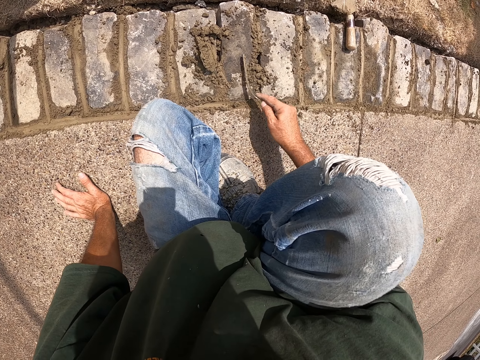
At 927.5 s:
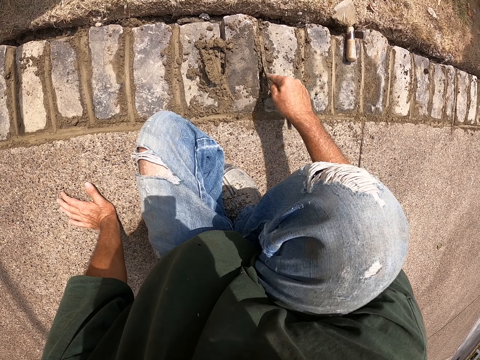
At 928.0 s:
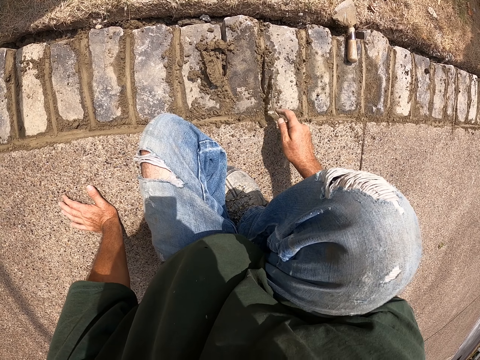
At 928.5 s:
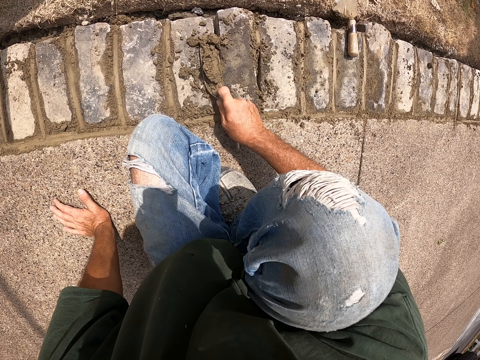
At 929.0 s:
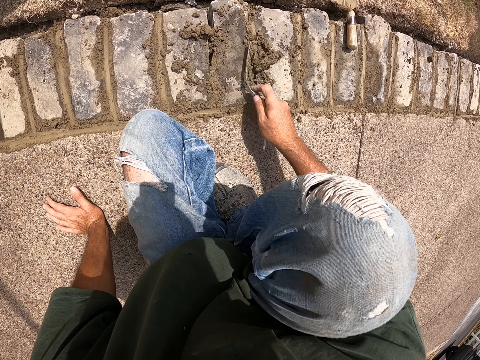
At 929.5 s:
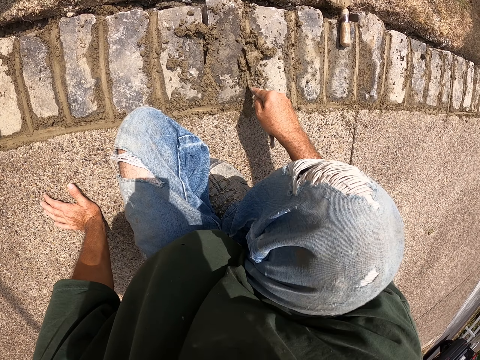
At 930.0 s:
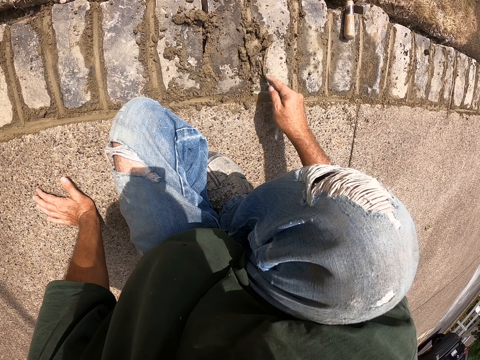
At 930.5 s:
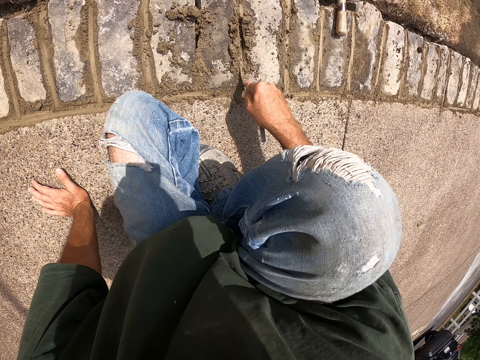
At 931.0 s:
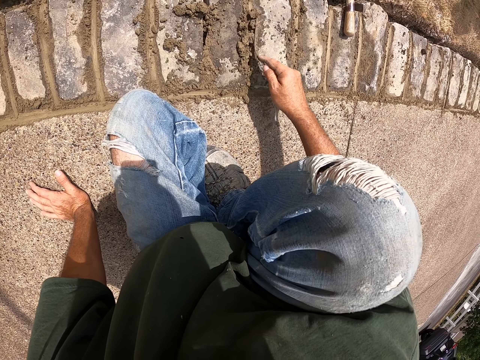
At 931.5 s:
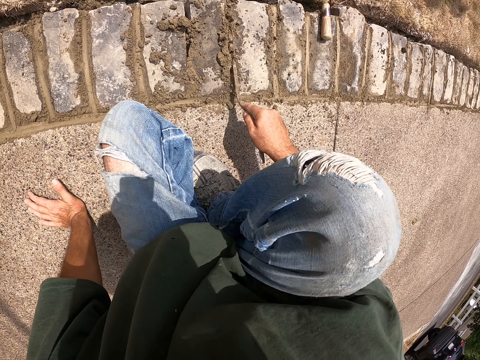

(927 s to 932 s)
The camera wearer cements bricks with a joint filler.

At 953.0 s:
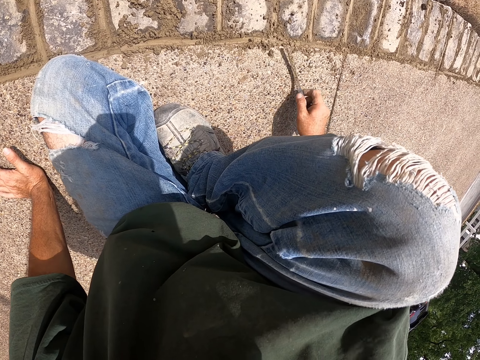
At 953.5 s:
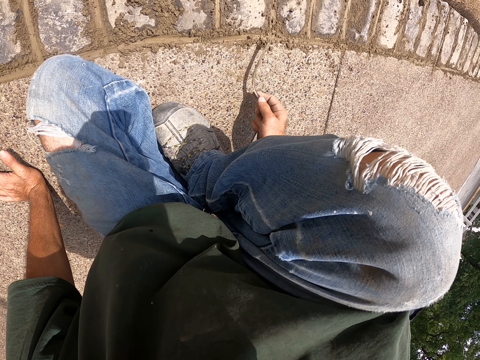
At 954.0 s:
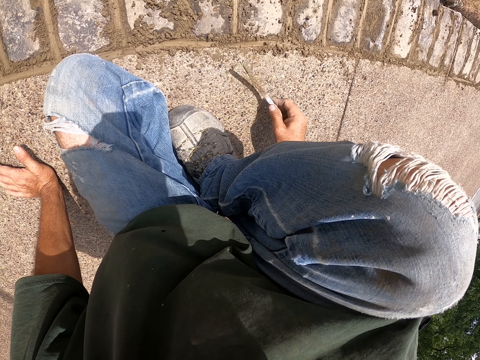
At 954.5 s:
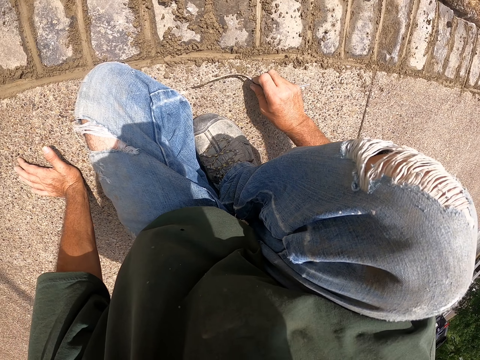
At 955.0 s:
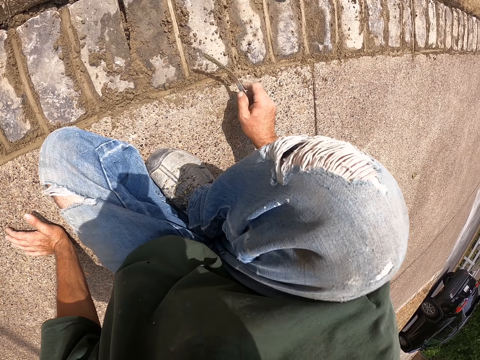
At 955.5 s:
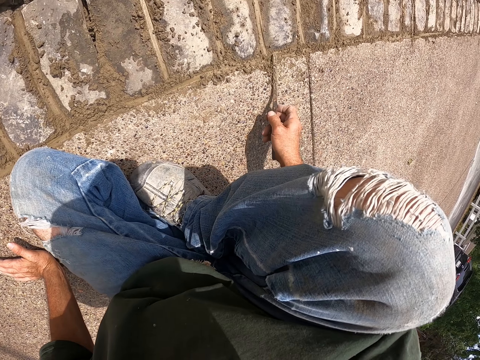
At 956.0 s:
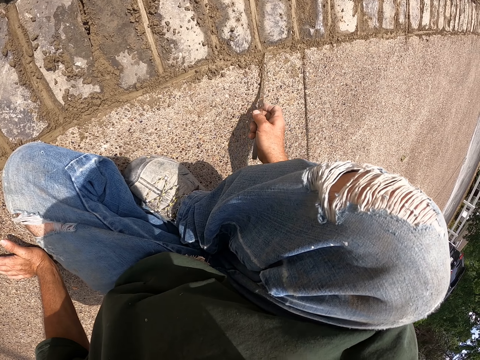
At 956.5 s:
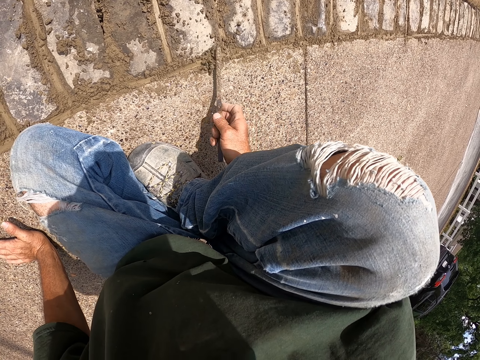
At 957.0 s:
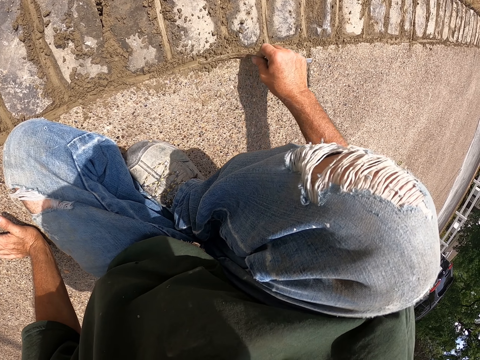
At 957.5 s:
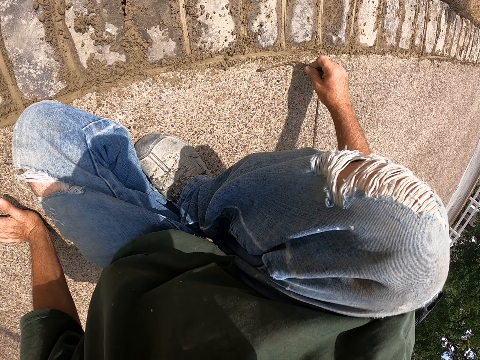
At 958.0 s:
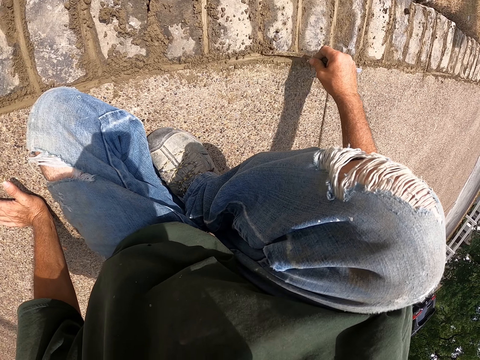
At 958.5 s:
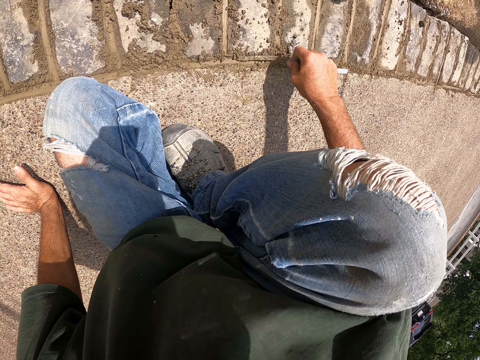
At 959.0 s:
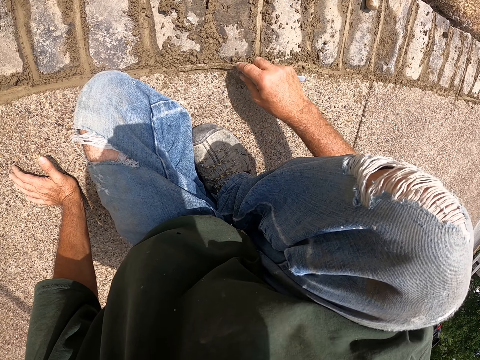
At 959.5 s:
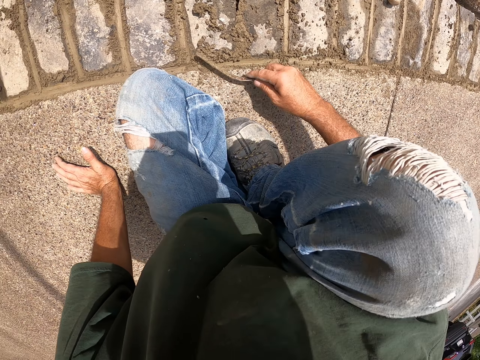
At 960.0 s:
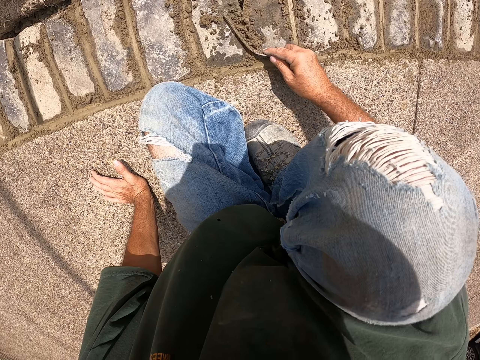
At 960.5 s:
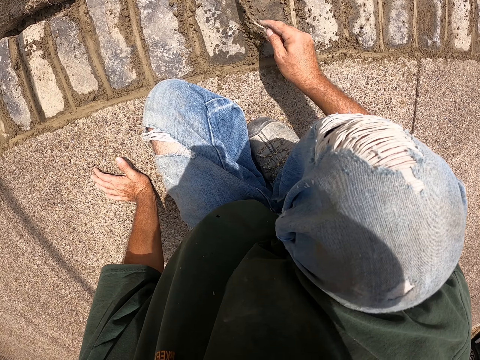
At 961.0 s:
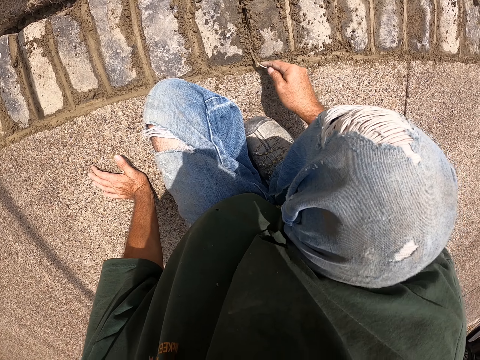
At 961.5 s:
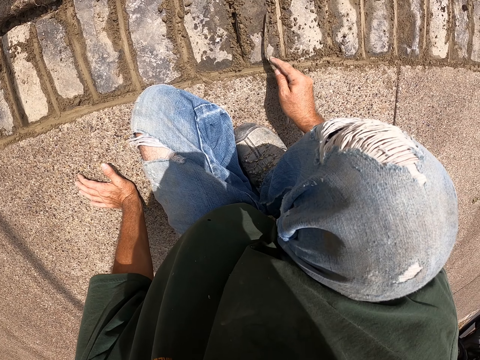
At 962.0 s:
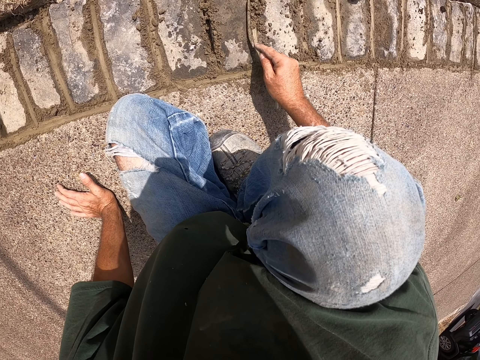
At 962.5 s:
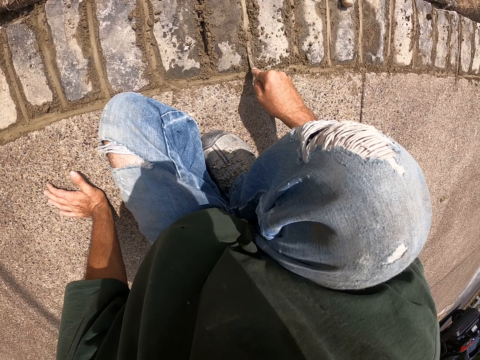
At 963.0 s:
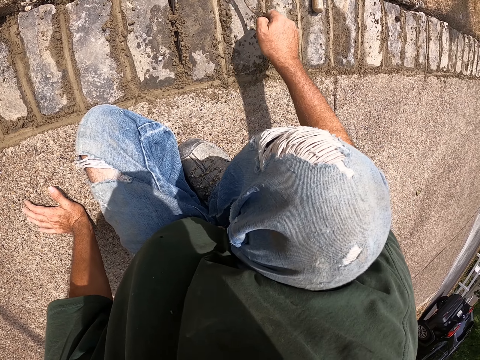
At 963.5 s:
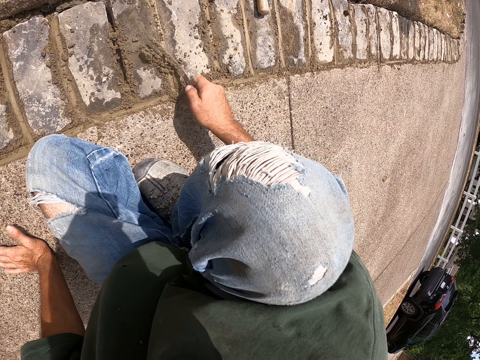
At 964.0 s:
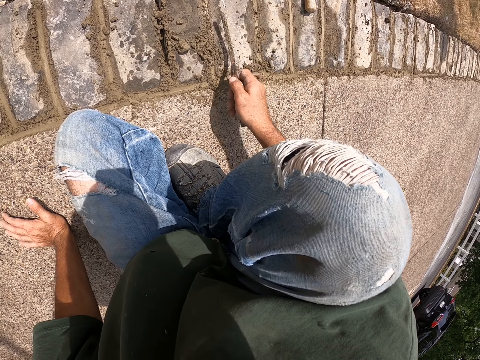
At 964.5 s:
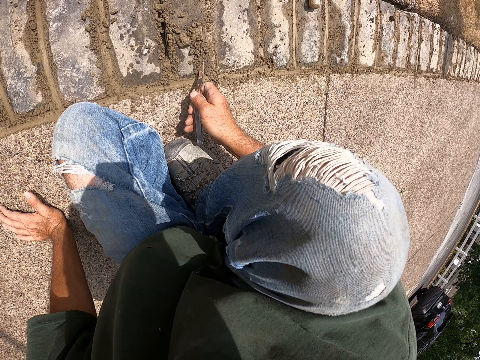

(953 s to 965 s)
The camera wearer collects the cement with a joint filler. They cement bricks with the joint filler.

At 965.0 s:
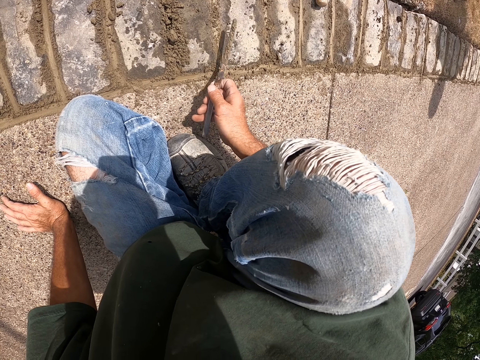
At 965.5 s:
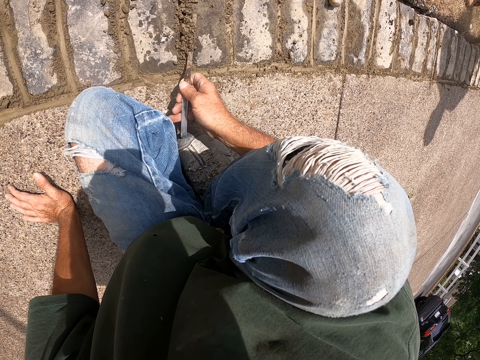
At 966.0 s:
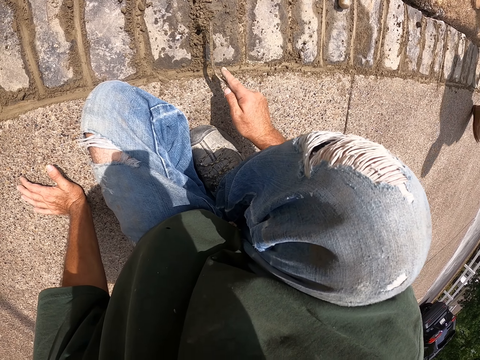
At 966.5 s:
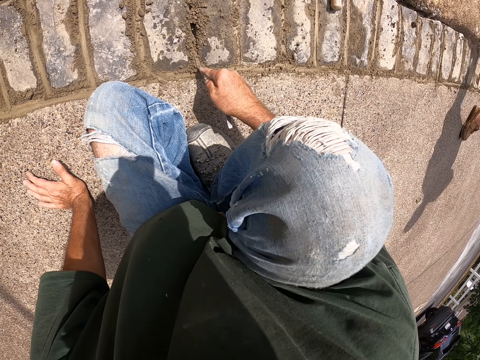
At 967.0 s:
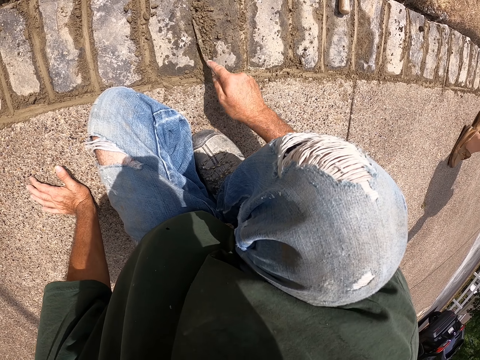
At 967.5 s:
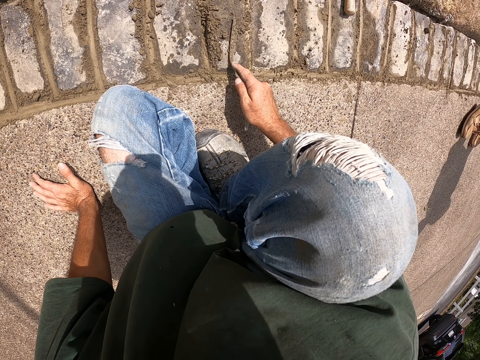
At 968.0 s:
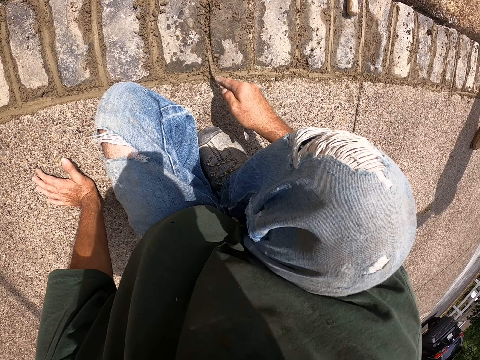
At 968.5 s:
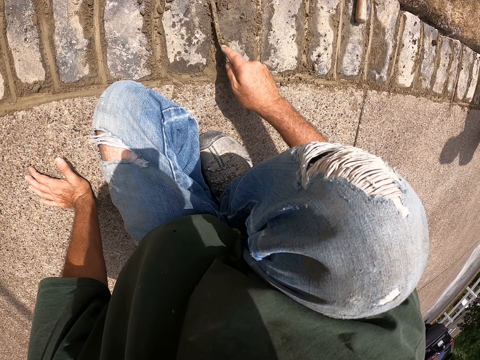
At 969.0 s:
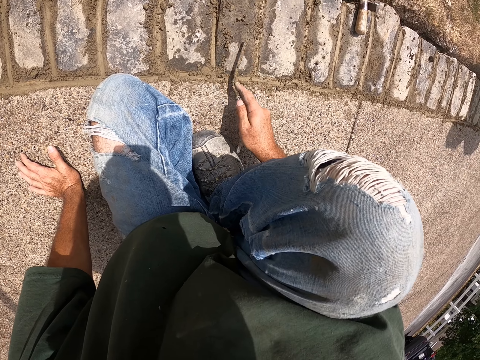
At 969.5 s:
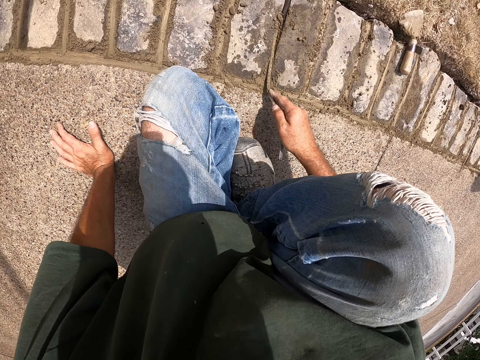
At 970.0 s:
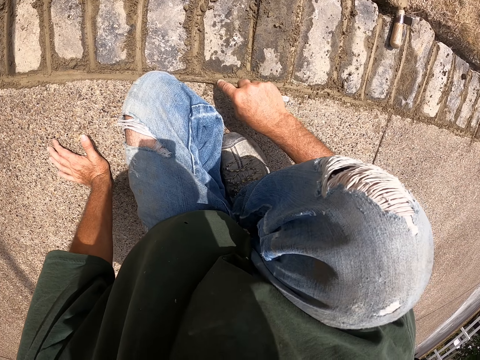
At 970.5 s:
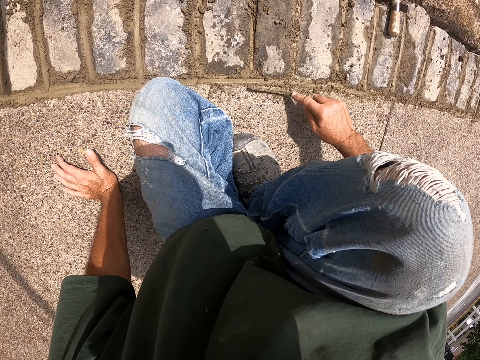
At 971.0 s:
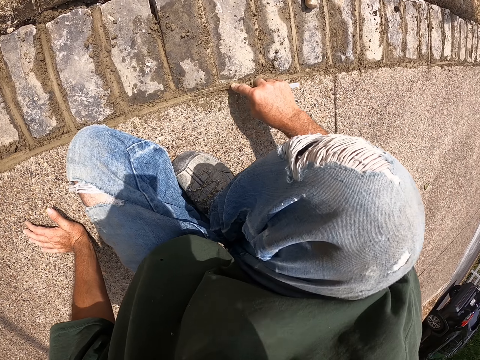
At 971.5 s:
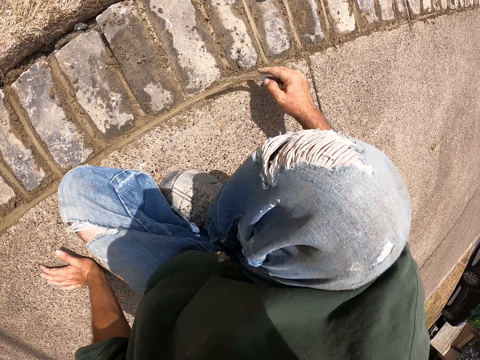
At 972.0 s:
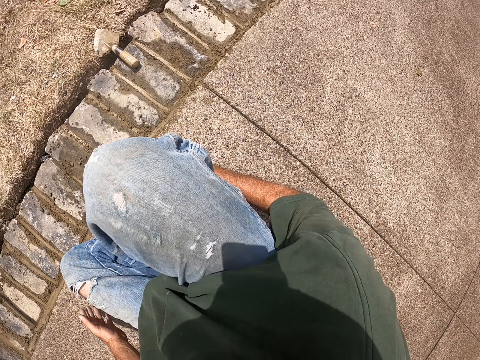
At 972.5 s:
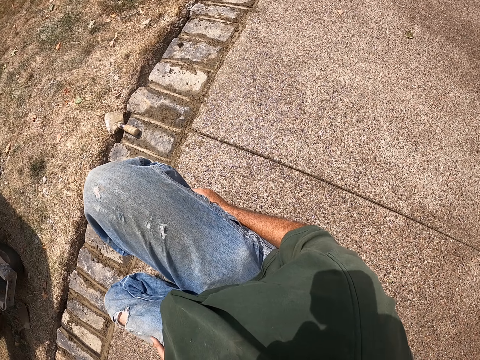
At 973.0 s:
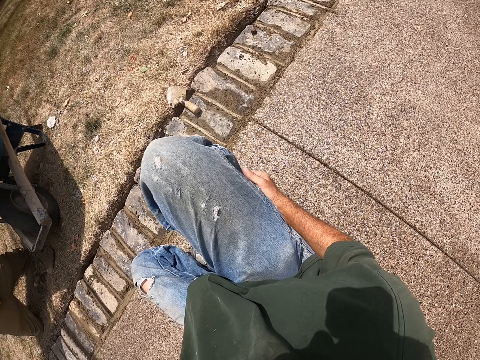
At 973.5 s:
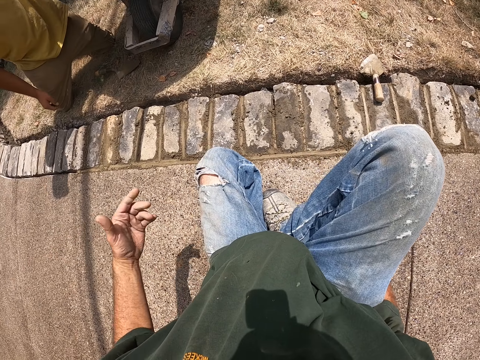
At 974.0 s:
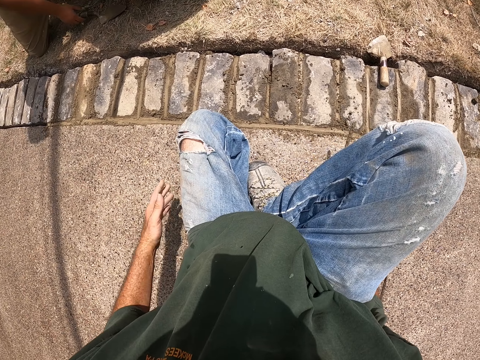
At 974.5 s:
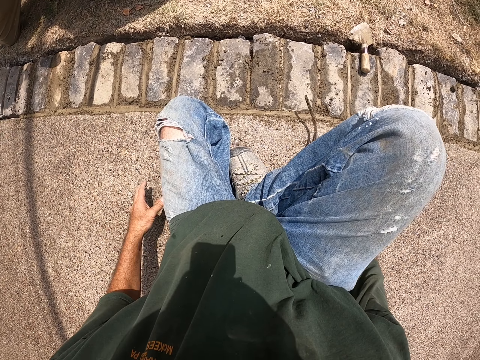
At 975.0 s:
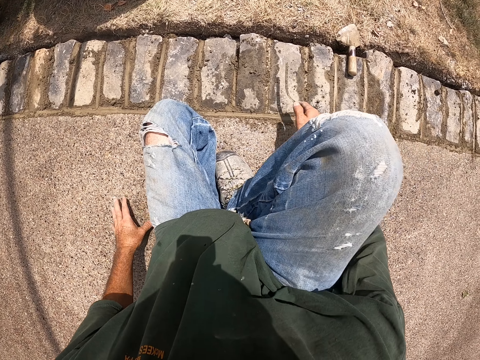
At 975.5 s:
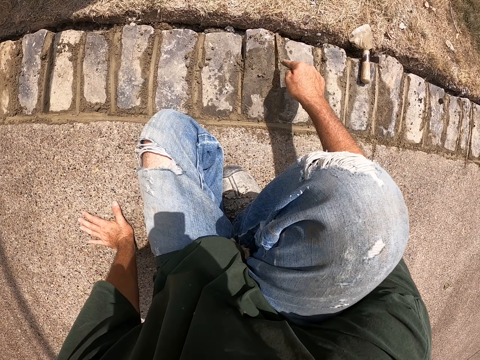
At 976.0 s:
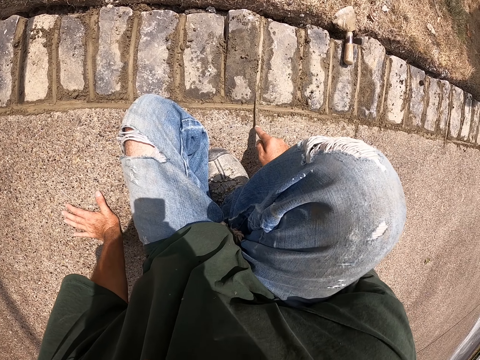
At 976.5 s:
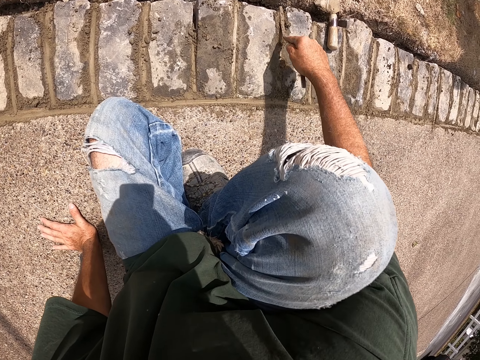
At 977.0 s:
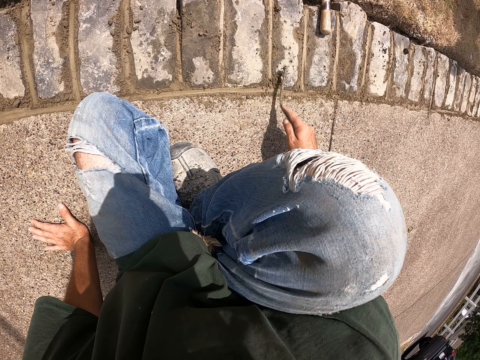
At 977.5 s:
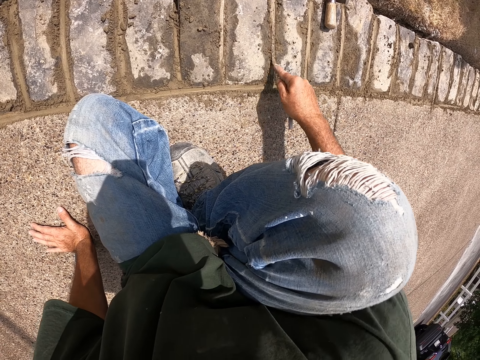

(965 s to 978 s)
Someone stands beside the camera wearer. The camera wearer spreads cement on the bricks. He shows the thumb finger. He pulls his hand off the floor, holds his leg, pulls his hand off the leg, and holds the floor. He cements the bricks with a joint filler.
